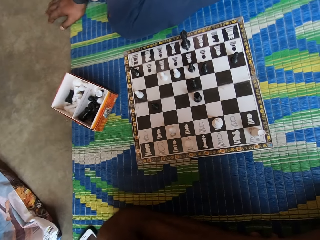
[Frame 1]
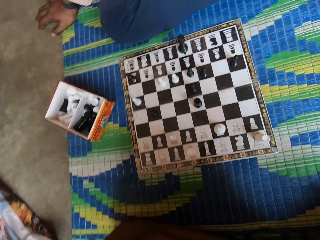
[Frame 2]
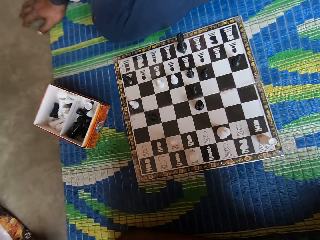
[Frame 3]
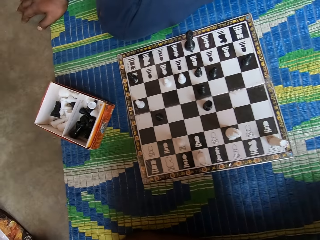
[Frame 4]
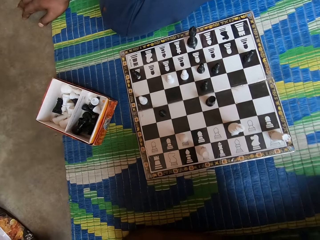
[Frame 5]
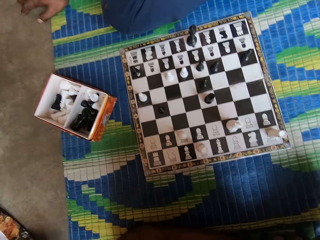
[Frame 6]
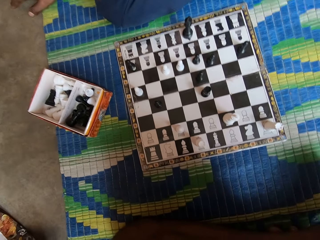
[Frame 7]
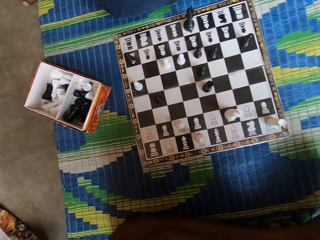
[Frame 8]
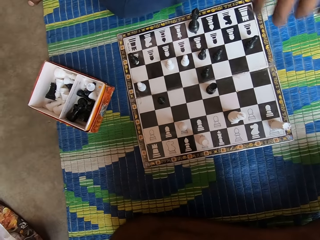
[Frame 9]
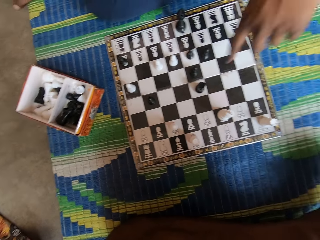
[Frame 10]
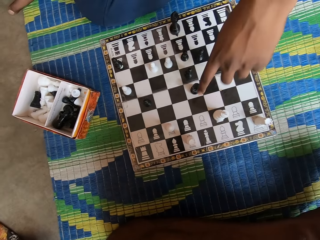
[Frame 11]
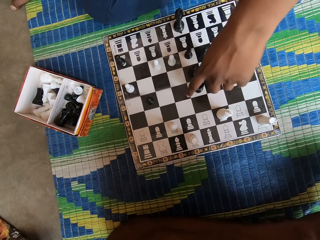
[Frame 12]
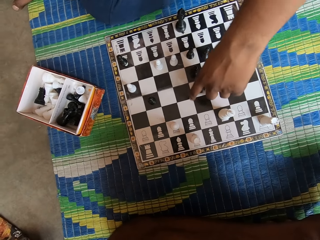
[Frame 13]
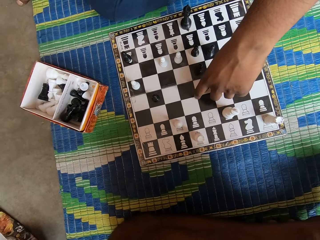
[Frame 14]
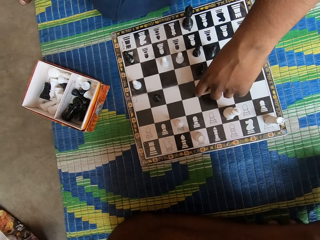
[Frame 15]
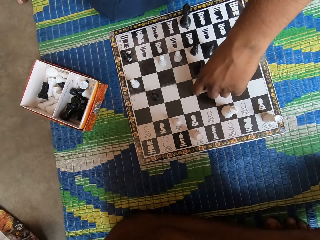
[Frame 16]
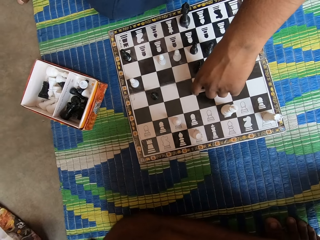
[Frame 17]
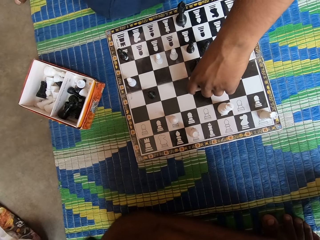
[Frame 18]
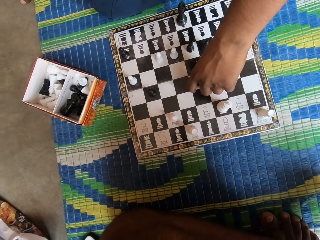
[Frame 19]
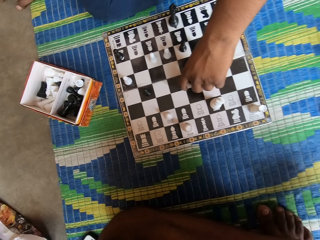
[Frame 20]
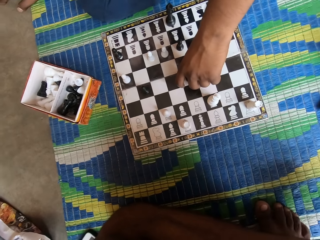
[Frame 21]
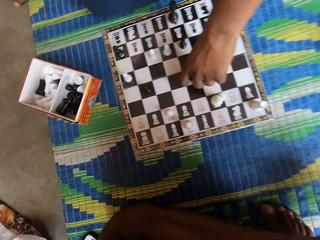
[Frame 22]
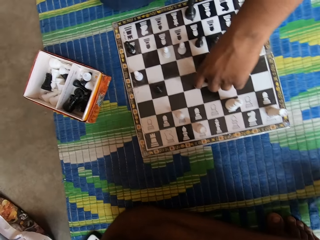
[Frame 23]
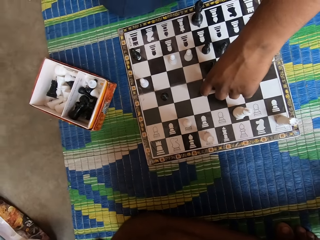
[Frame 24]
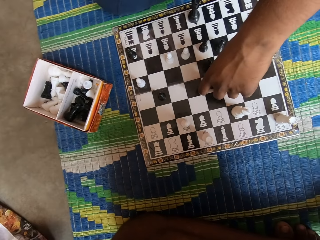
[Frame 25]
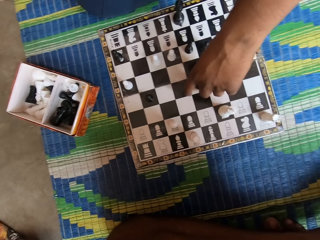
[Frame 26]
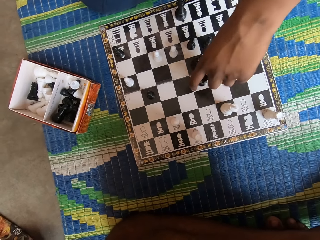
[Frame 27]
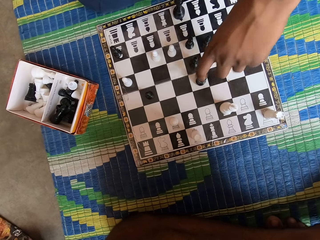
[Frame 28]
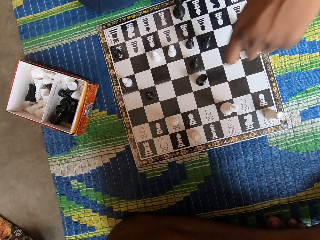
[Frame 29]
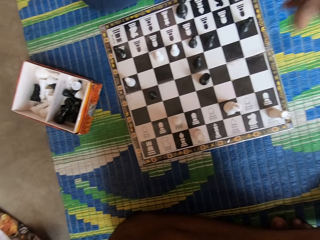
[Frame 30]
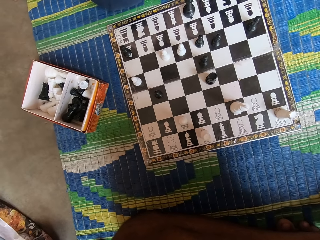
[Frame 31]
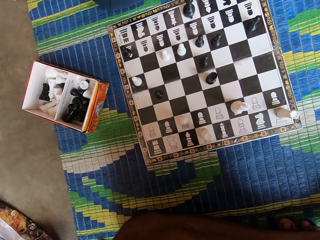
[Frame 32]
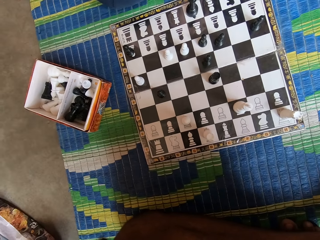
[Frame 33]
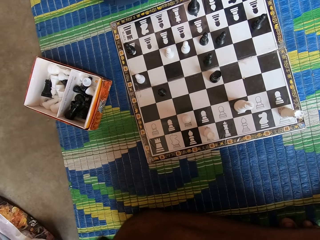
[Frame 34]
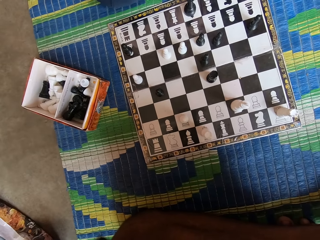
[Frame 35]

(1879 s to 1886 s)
A man touches the chess piece. The man moves a pawn on the chessboard.

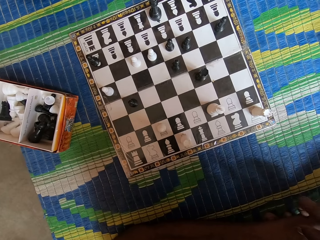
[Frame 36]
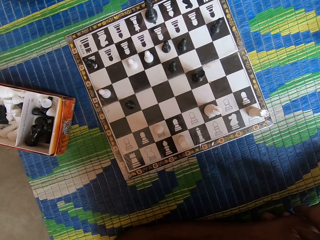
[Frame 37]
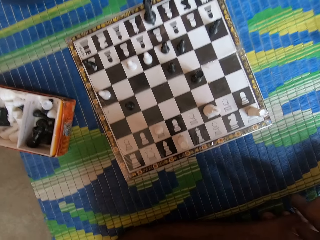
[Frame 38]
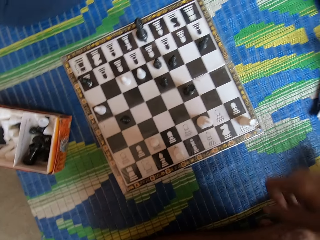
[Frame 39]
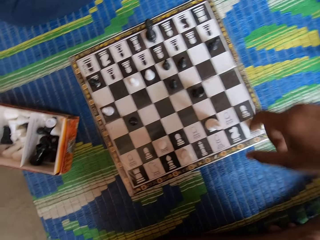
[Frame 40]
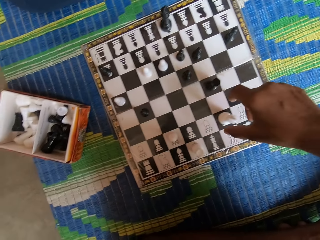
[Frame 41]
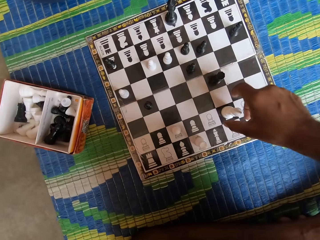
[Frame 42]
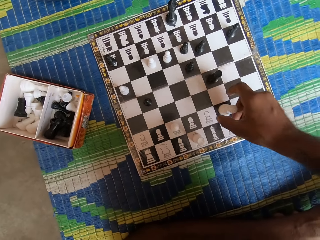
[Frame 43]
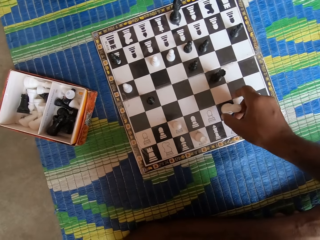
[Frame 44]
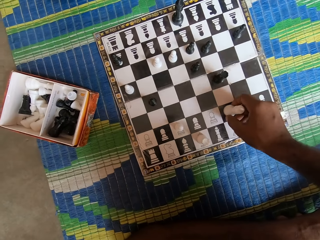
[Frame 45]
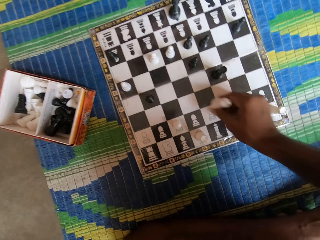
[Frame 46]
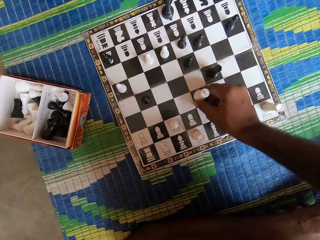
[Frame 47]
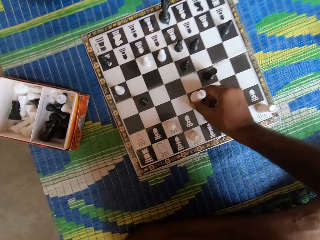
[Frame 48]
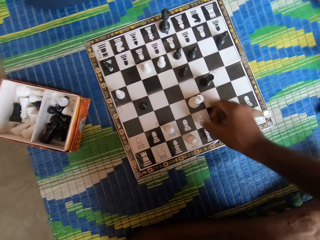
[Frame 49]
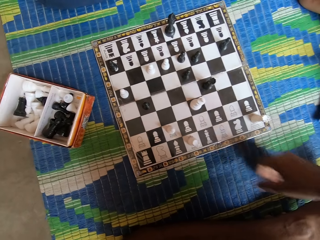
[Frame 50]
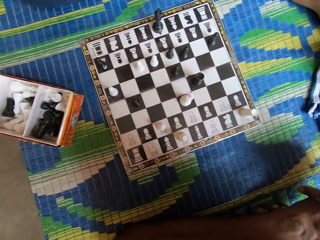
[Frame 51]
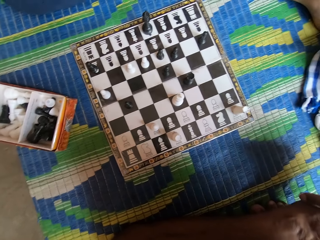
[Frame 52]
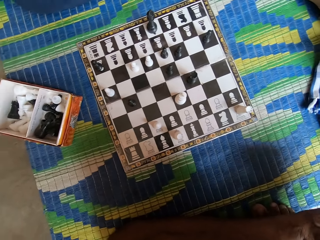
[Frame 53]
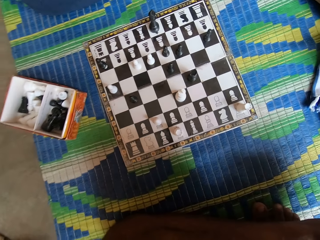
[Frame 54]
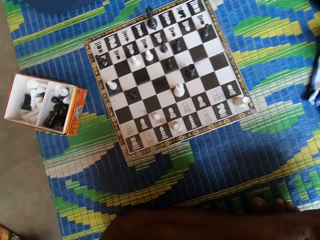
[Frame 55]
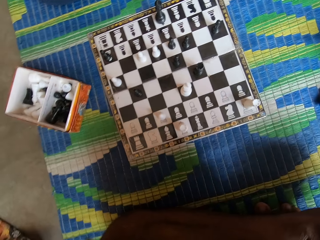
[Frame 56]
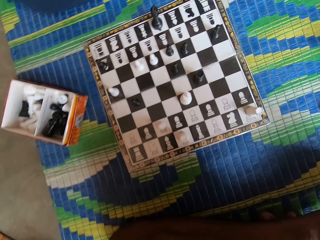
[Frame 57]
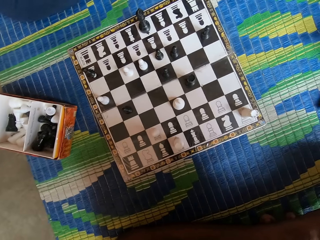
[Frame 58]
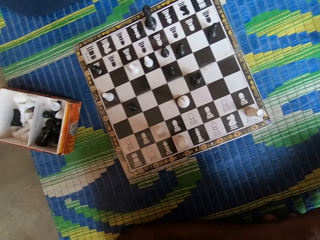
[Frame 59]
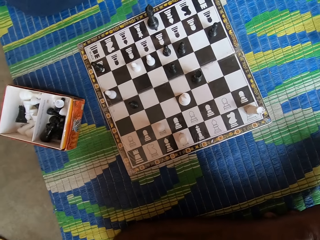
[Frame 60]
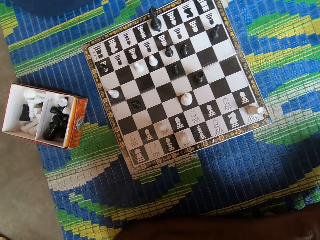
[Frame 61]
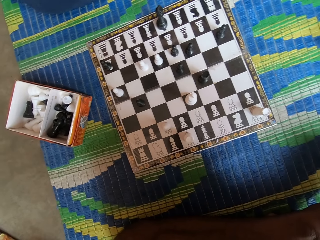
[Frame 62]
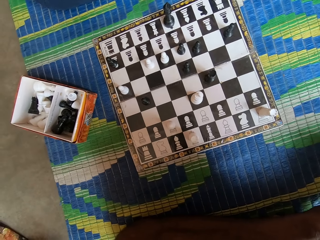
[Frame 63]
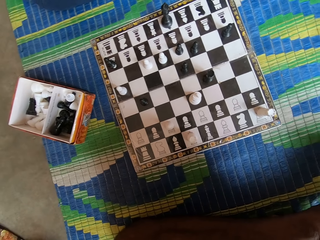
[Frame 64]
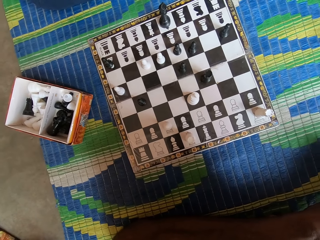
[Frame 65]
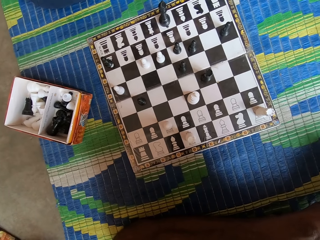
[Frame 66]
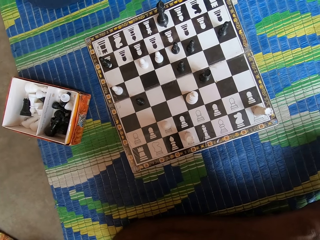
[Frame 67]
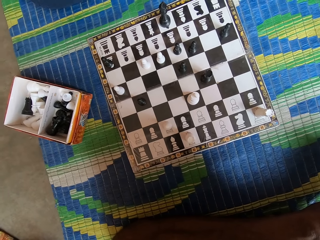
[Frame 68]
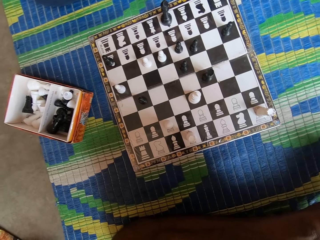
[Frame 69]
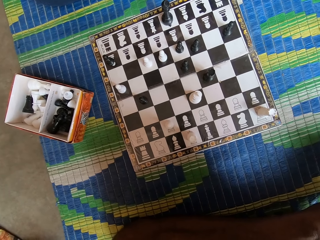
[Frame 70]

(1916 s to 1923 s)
The camera wearer moves a pawn on the chessboard.

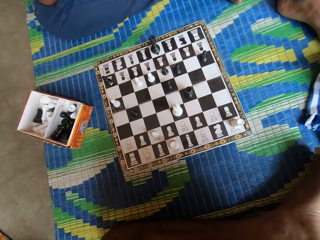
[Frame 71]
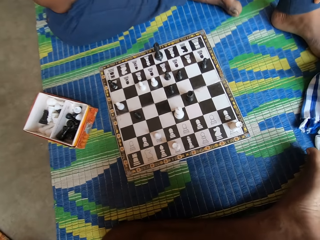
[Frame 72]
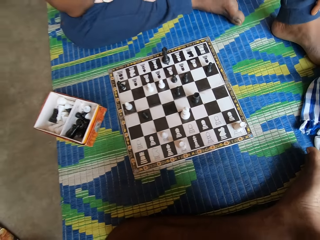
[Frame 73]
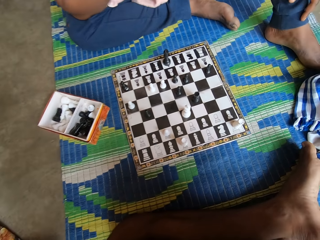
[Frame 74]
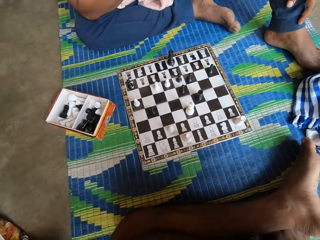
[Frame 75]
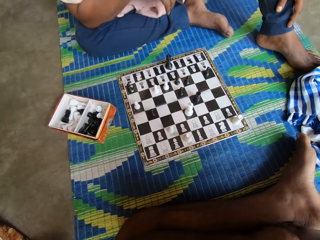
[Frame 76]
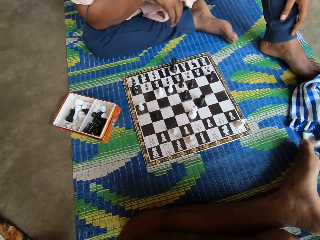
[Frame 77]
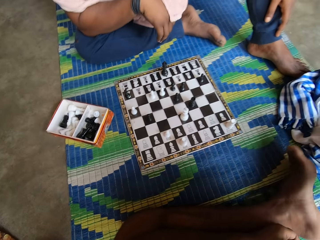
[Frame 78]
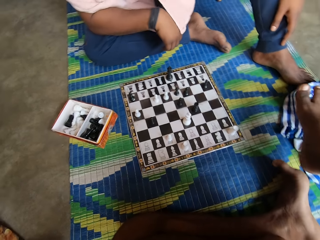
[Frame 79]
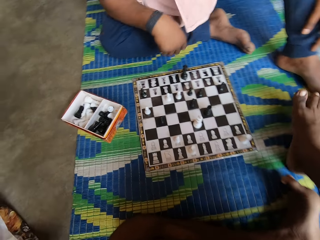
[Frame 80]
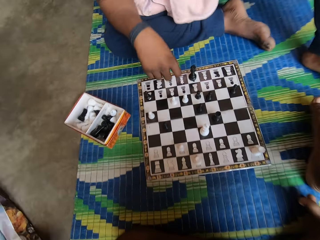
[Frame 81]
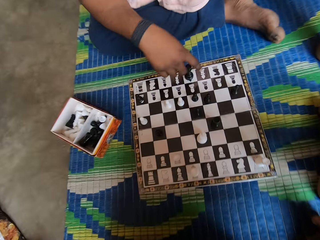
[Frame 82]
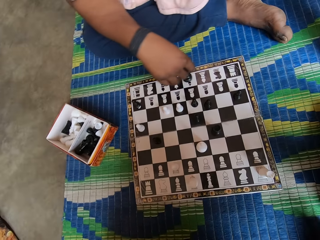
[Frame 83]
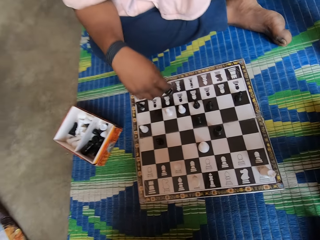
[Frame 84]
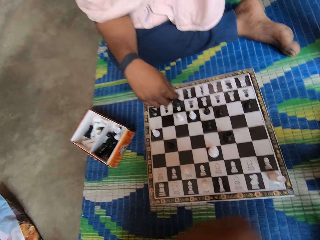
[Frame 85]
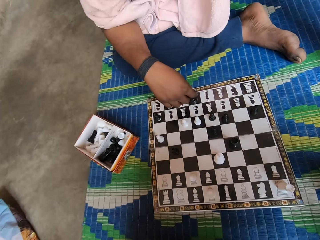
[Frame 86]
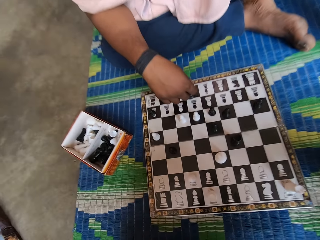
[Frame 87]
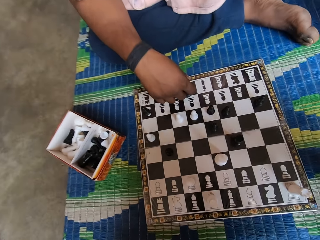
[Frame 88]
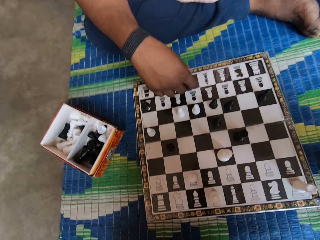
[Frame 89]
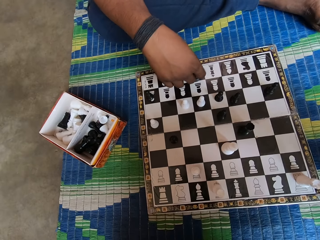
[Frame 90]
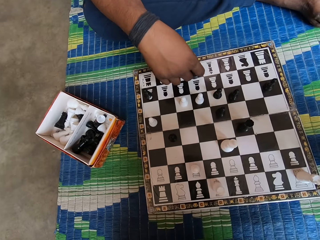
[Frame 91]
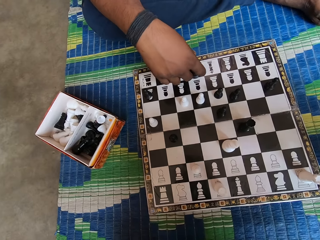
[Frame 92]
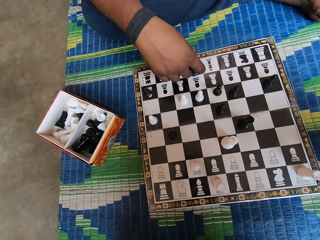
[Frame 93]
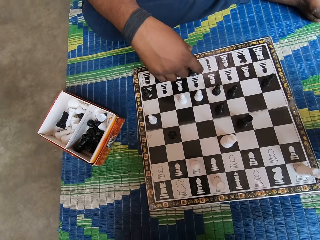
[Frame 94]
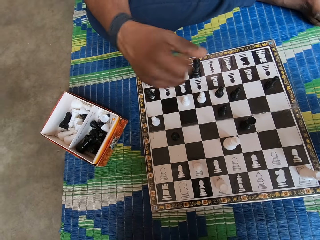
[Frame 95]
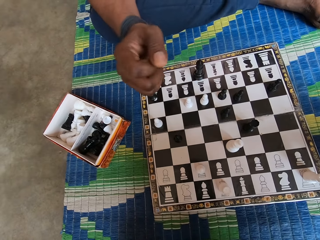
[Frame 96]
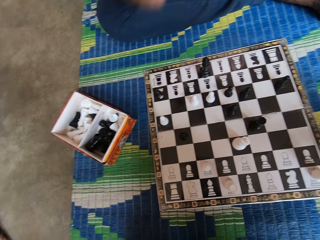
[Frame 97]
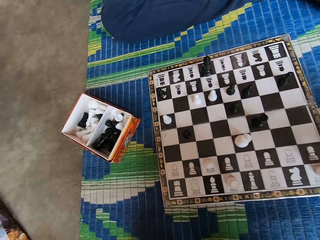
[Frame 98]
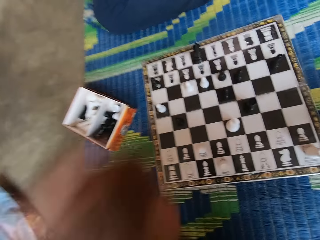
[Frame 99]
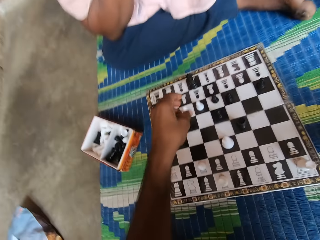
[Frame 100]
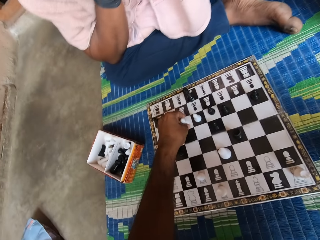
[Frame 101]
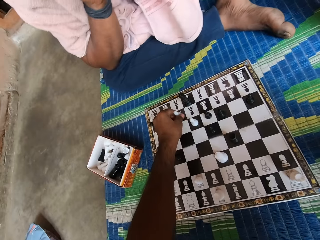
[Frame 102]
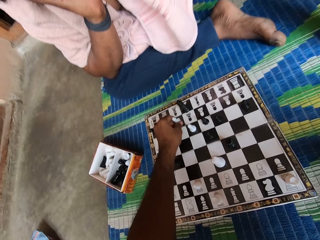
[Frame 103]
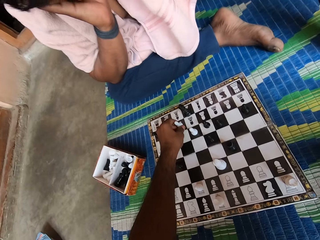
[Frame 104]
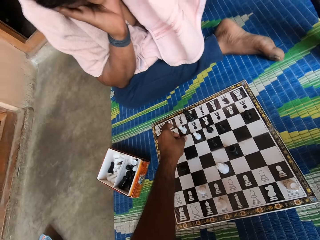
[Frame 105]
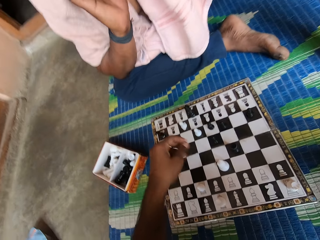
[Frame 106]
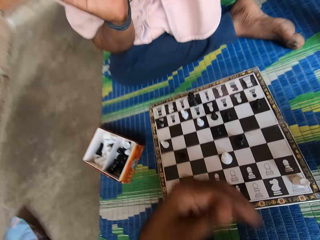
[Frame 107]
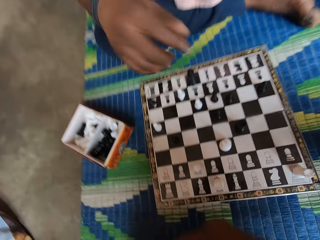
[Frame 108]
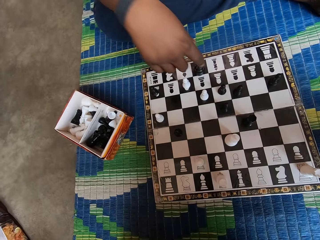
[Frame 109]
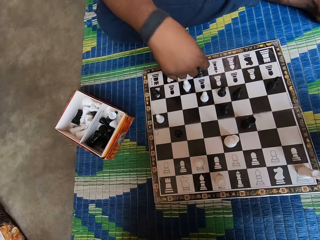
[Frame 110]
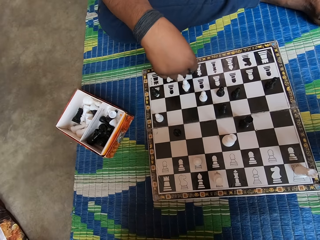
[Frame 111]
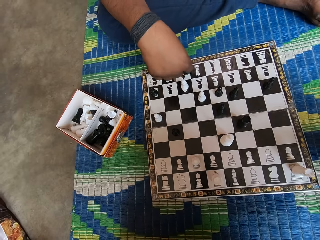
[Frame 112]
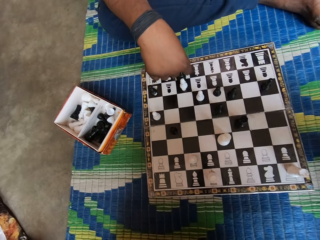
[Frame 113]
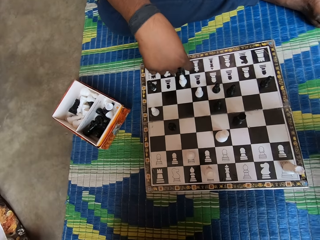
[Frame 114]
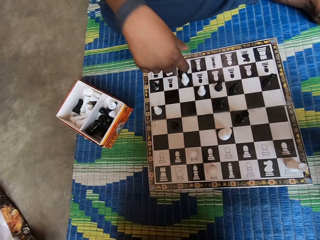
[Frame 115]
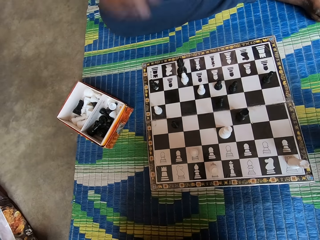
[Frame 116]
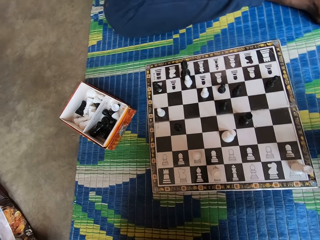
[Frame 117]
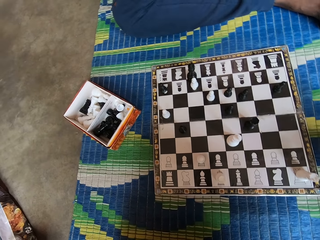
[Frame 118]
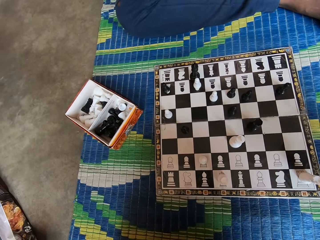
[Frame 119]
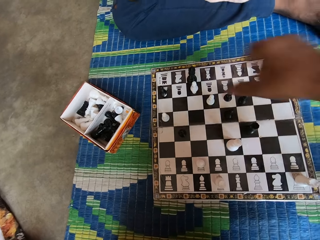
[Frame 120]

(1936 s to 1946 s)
The camera wearer stretches his leg. A man moves a pawn on the chessboard. The camera wearer moves a pawn on the chessboard. The man moves a pawn on the chessboard.
